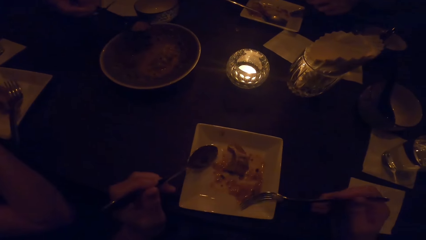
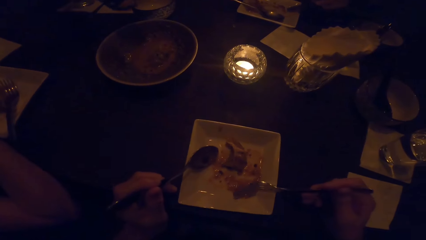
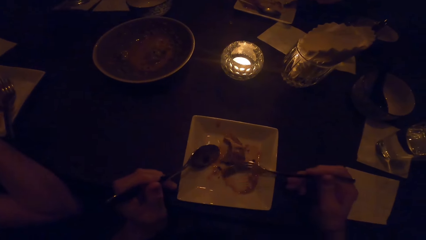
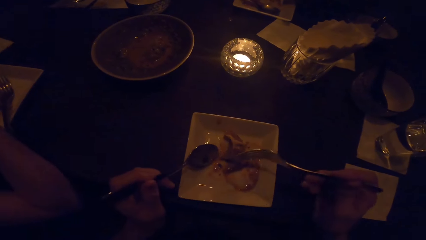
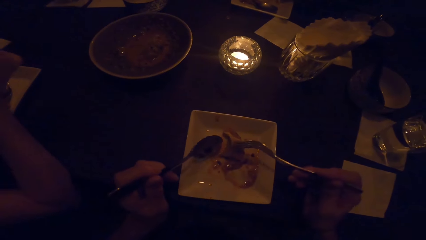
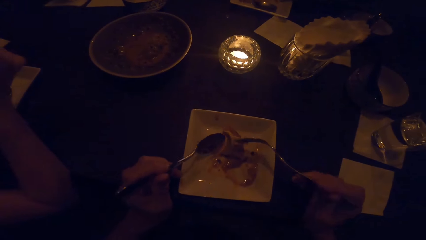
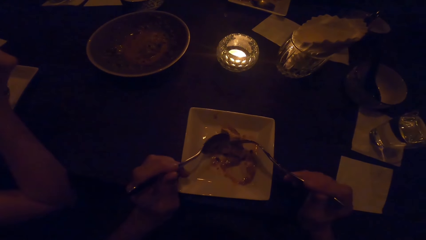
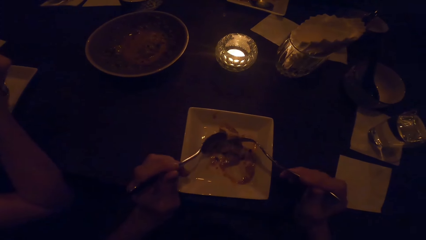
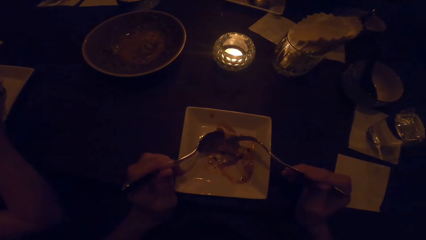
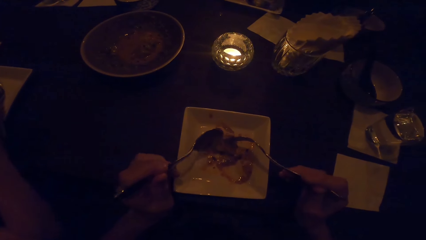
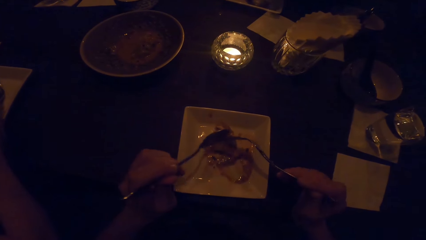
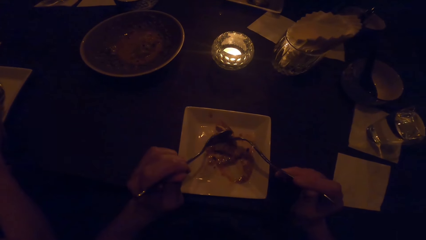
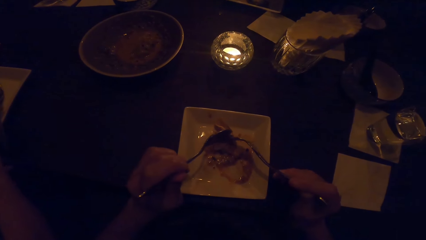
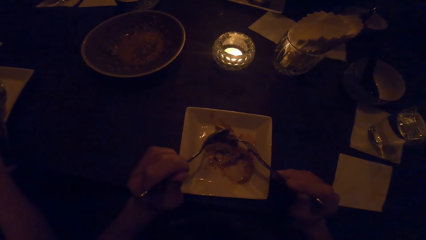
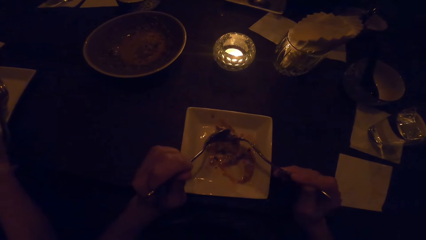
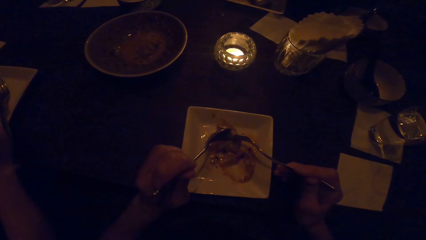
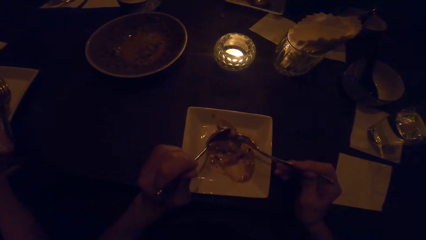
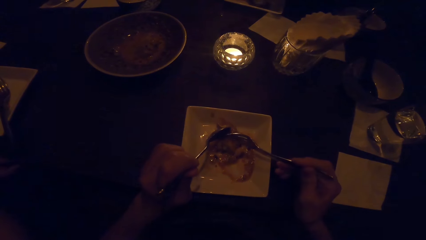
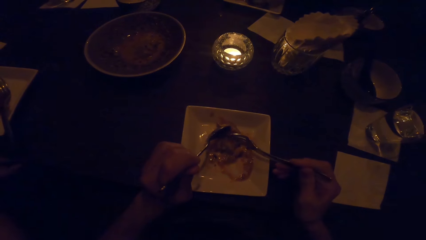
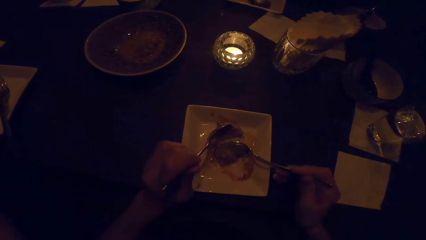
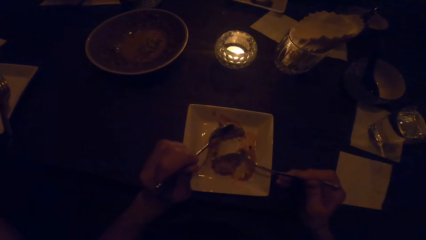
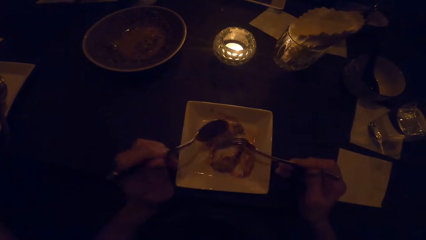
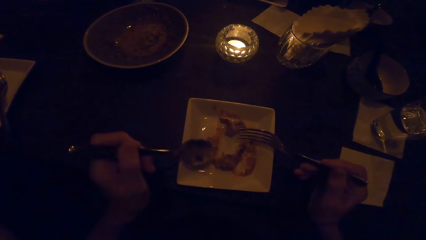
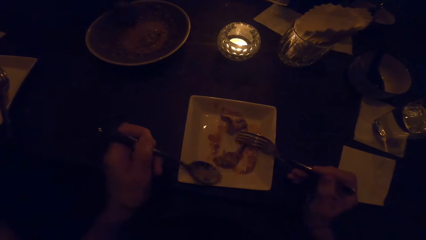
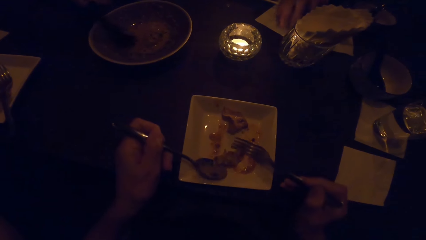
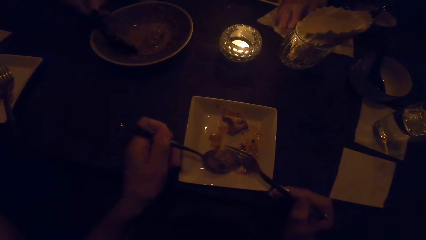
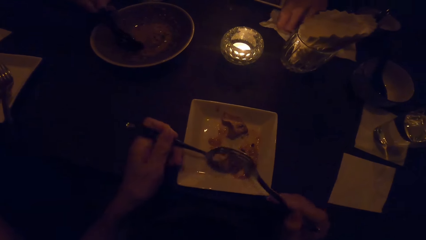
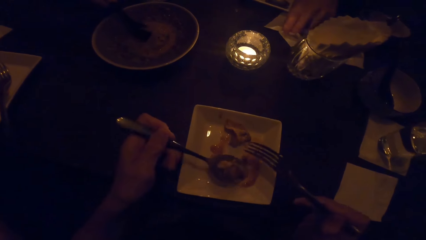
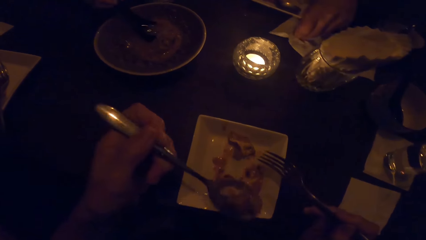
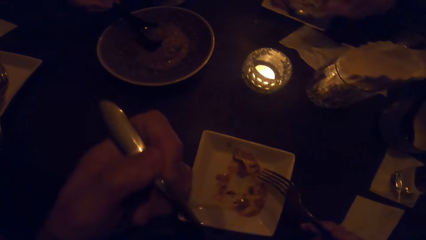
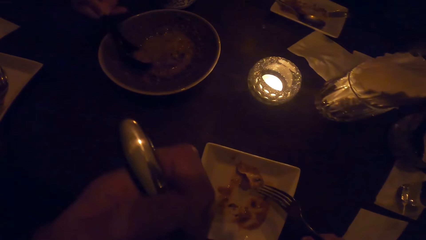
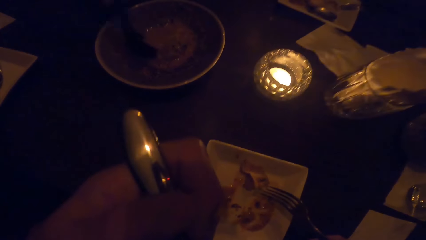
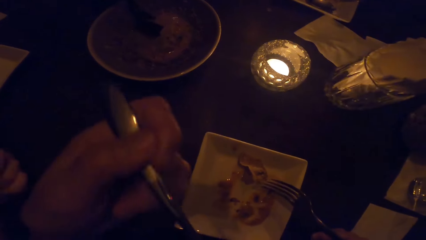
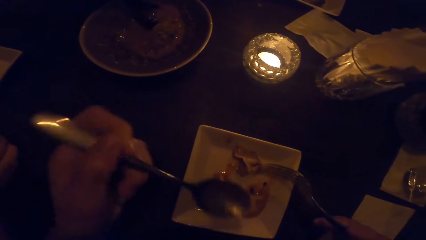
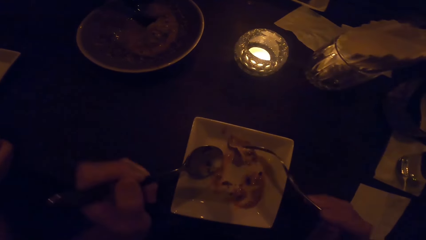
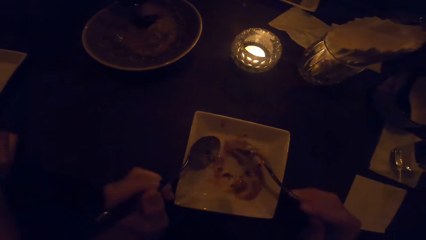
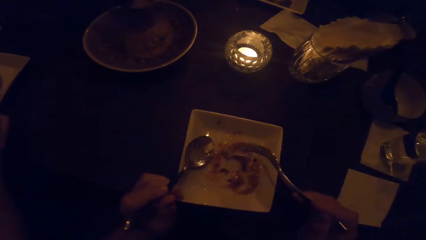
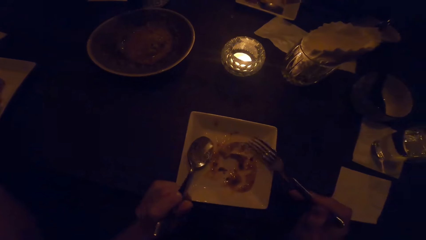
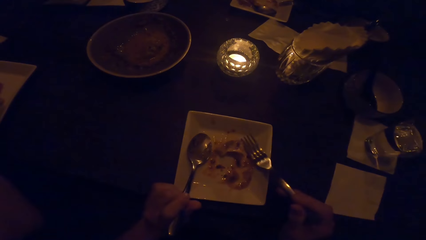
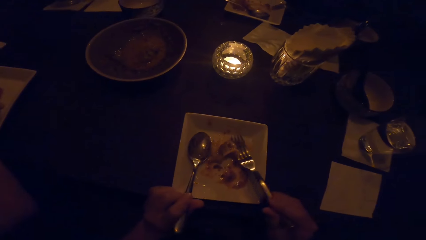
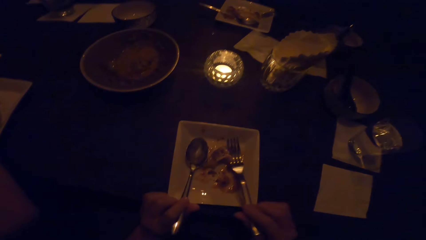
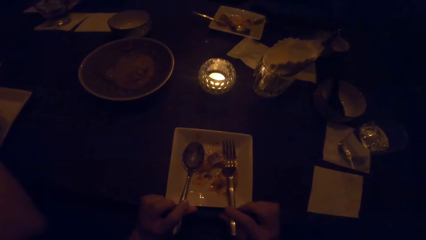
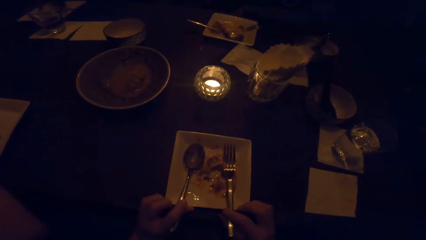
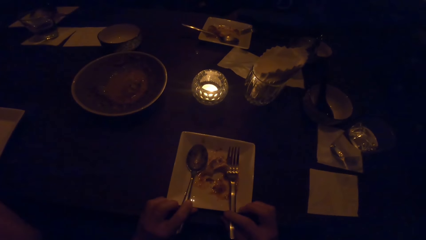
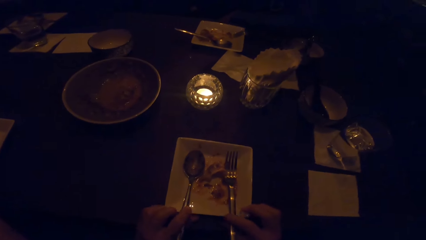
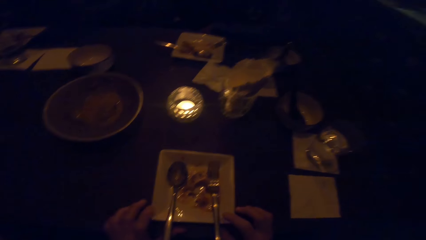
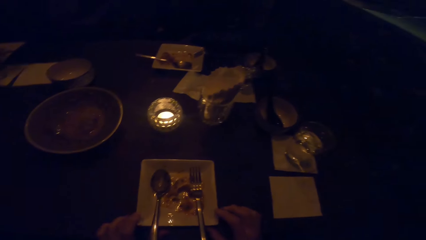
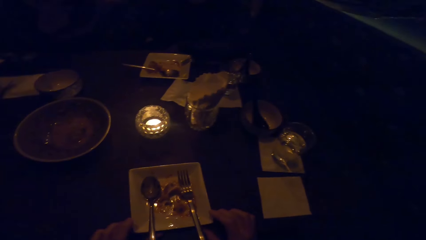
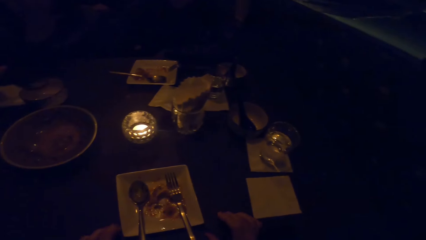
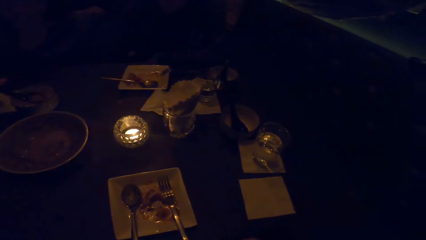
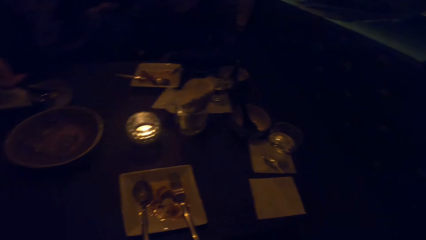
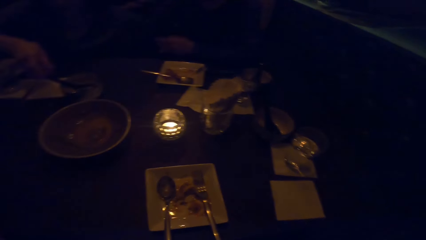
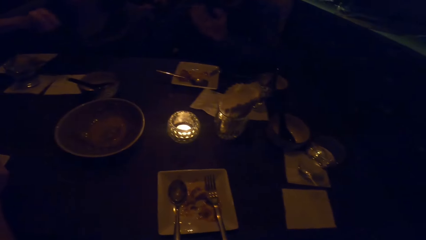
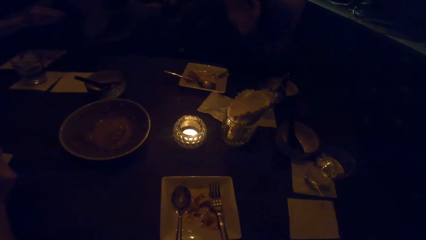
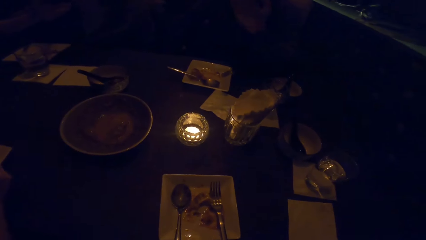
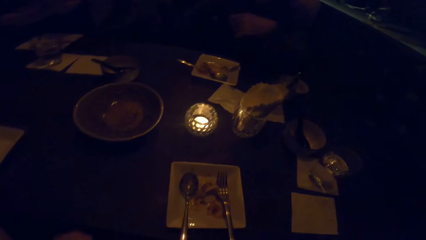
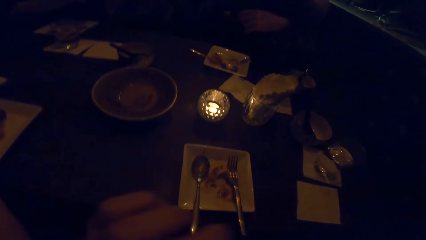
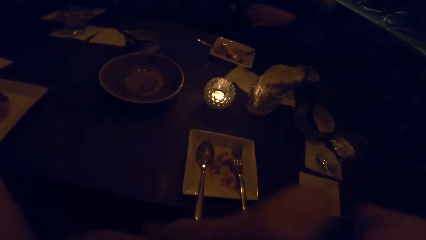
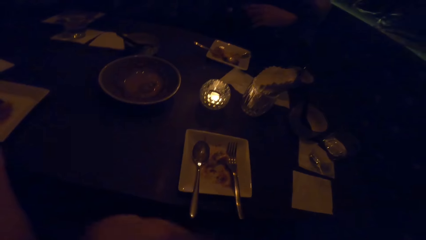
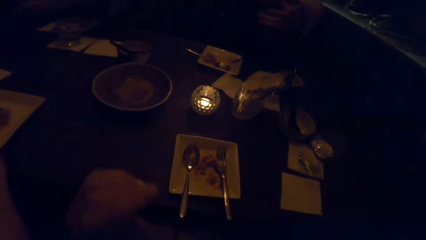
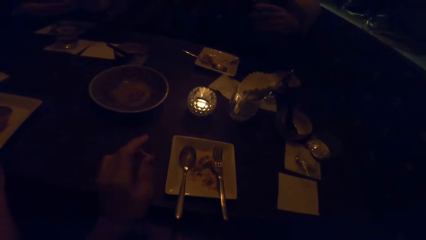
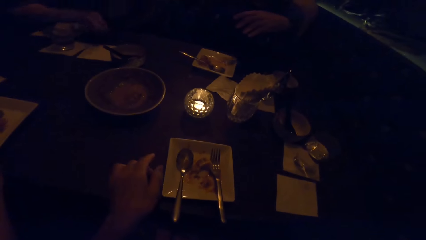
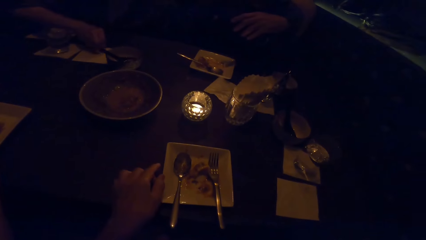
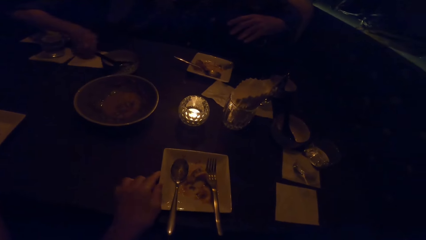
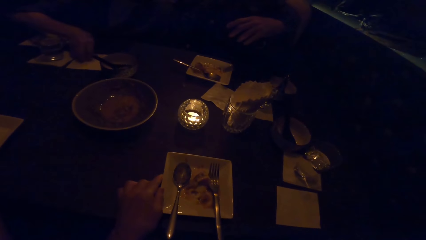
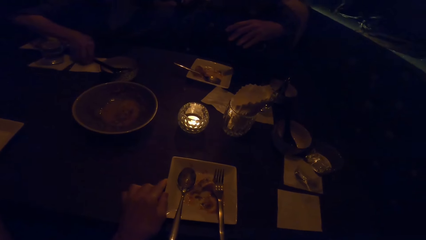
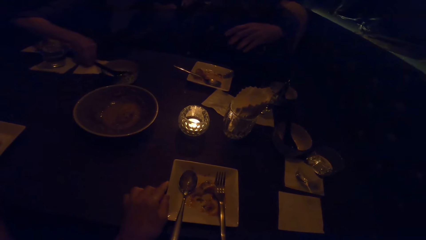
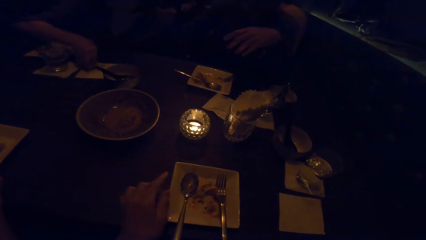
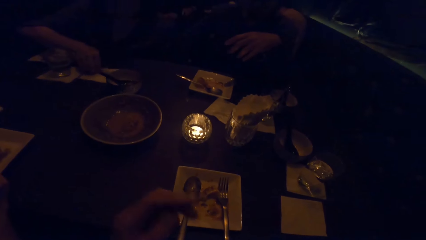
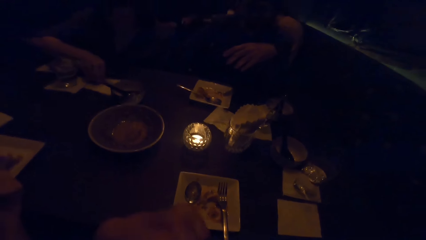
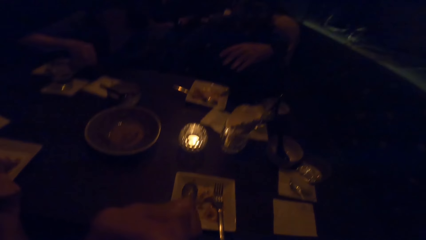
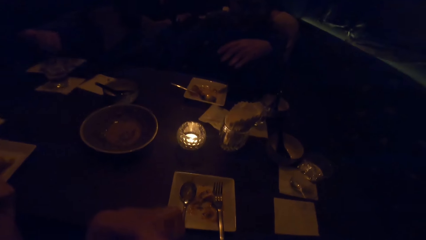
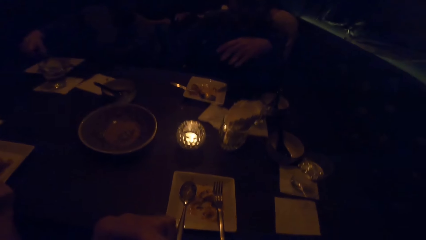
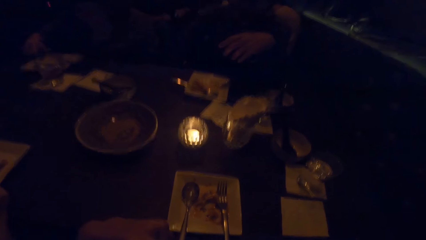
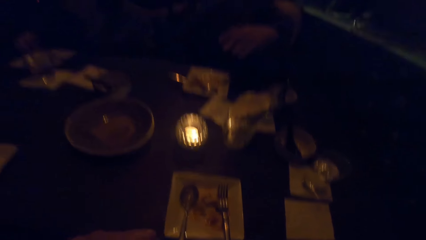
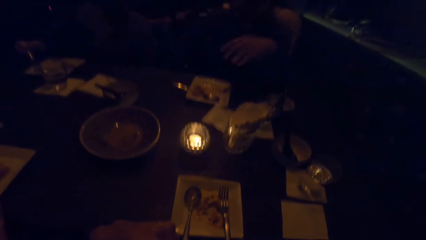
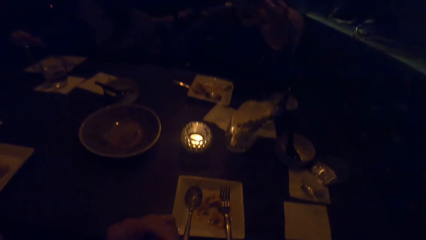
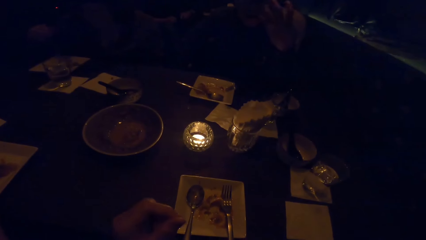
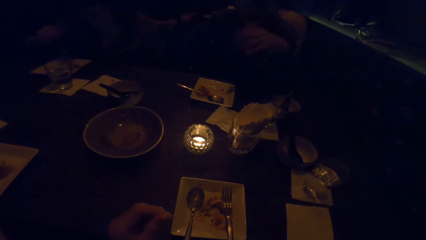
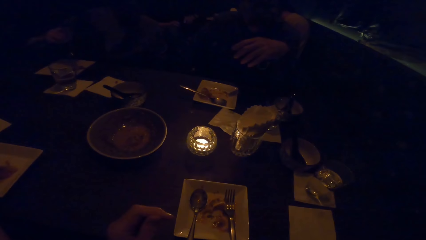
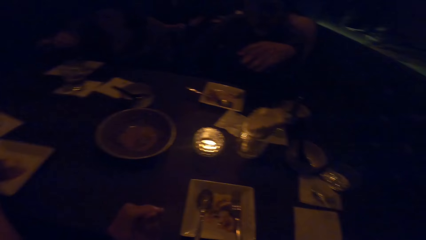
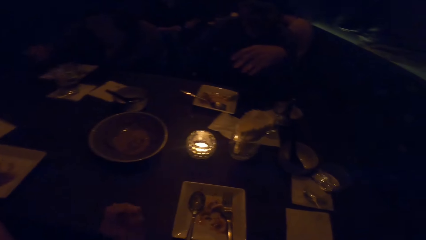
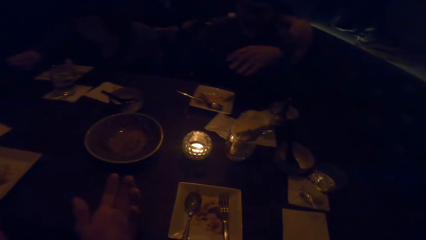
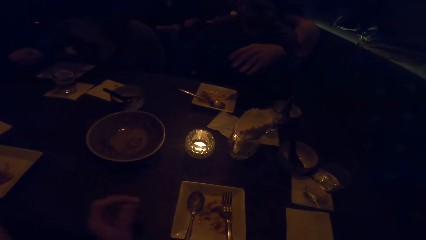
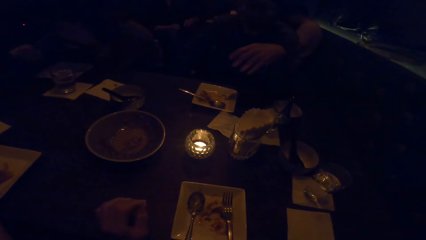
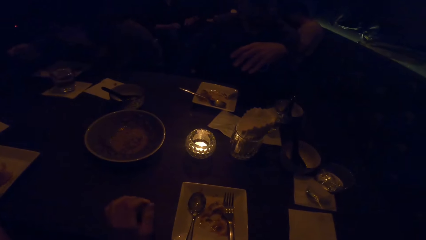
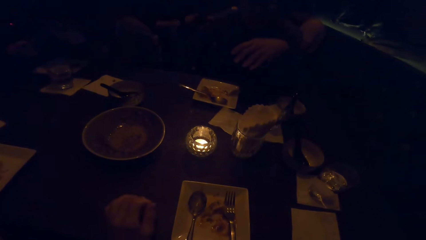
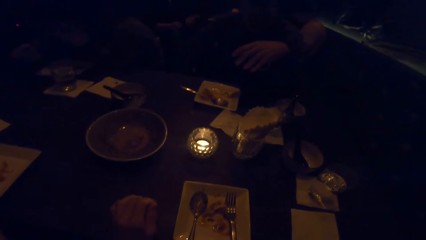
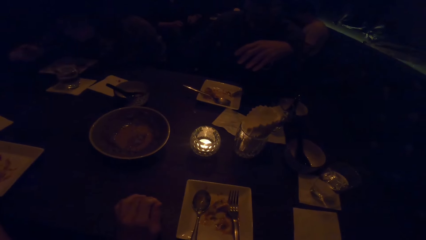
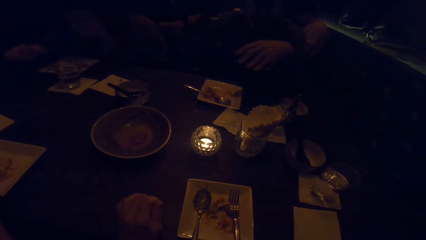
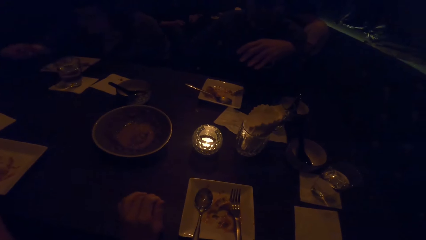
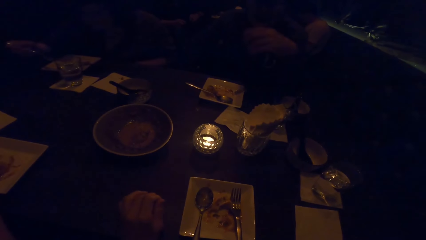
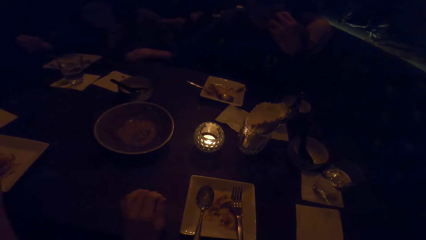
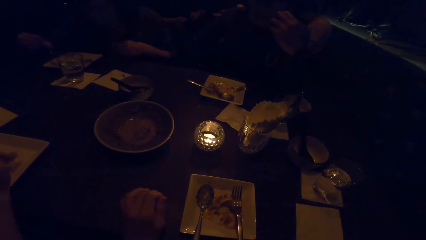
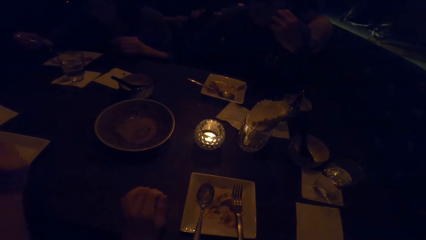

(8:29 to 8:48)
The camera wearer places a spoon on the plate. They place a fork on the plate. They converse with a man. They raise a hand.
